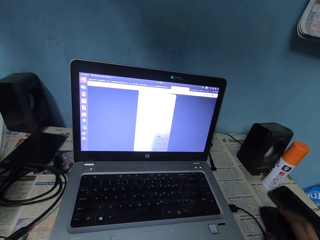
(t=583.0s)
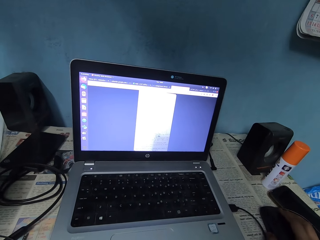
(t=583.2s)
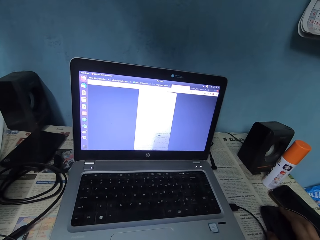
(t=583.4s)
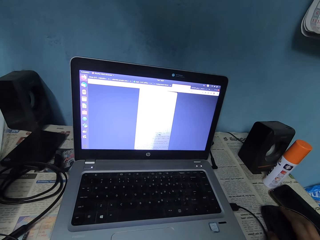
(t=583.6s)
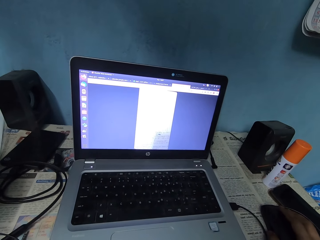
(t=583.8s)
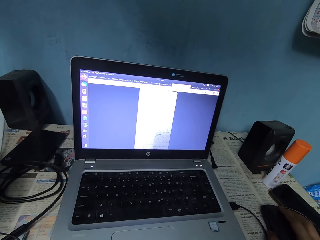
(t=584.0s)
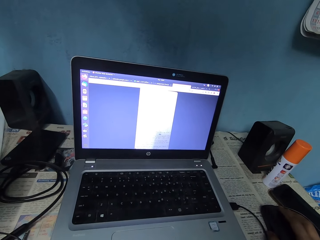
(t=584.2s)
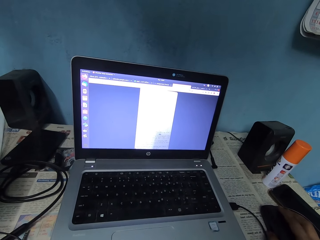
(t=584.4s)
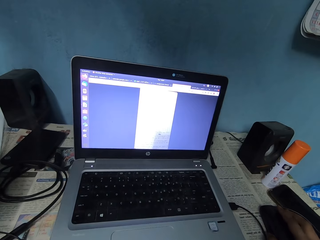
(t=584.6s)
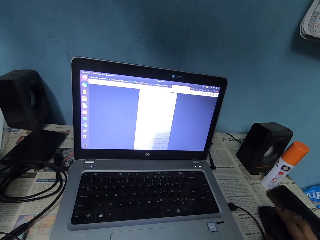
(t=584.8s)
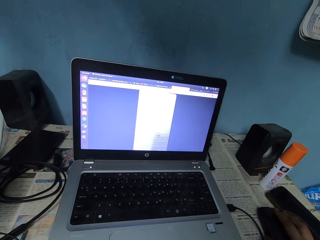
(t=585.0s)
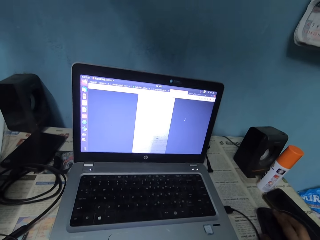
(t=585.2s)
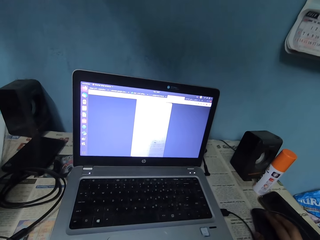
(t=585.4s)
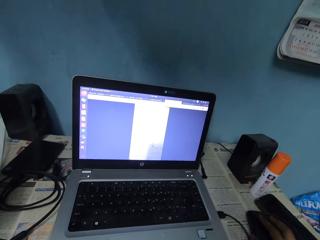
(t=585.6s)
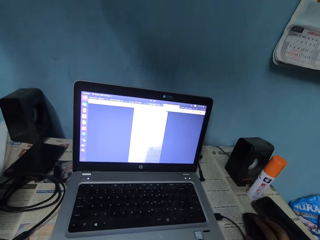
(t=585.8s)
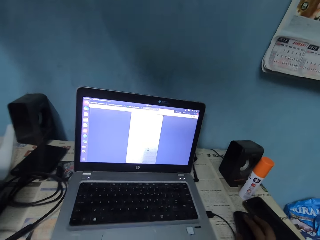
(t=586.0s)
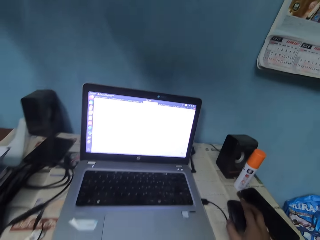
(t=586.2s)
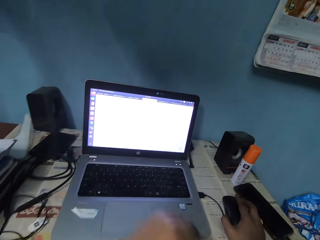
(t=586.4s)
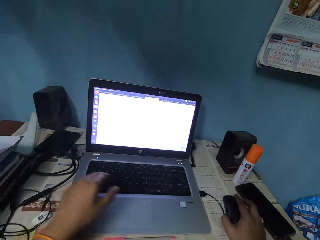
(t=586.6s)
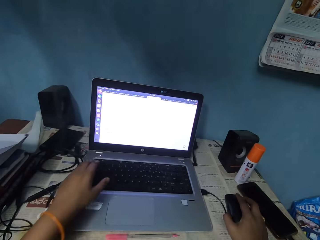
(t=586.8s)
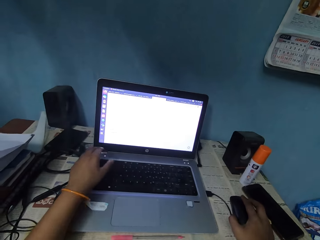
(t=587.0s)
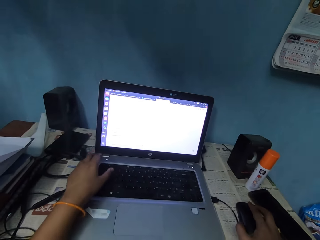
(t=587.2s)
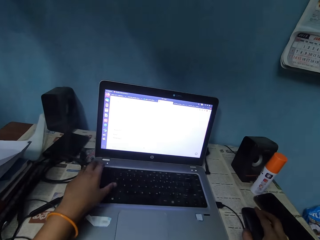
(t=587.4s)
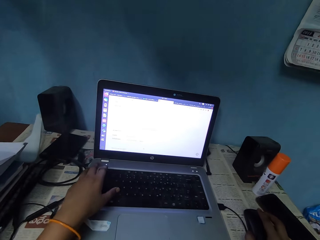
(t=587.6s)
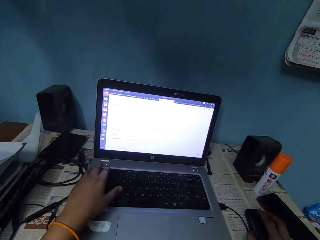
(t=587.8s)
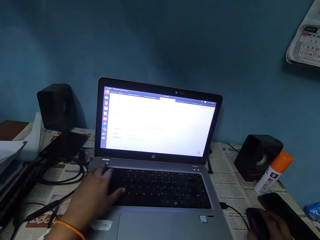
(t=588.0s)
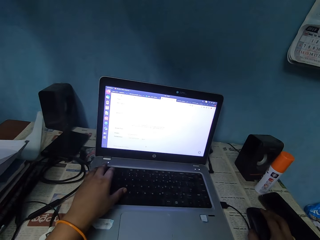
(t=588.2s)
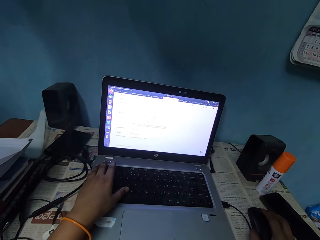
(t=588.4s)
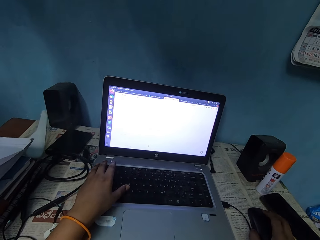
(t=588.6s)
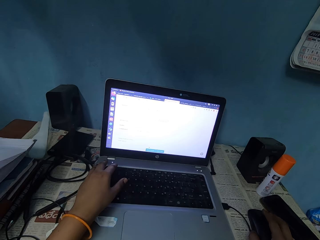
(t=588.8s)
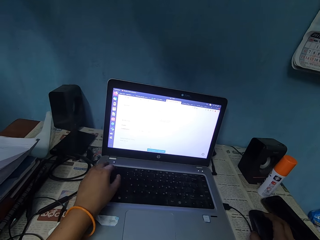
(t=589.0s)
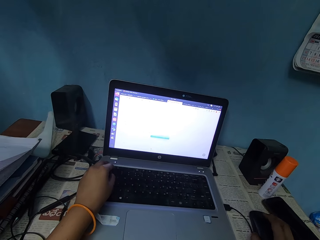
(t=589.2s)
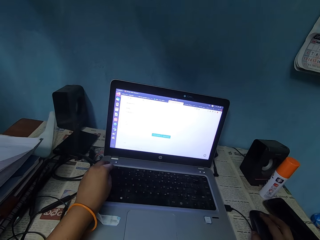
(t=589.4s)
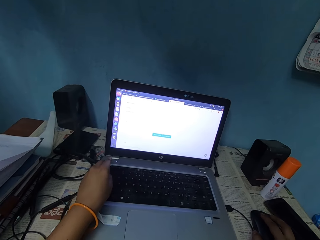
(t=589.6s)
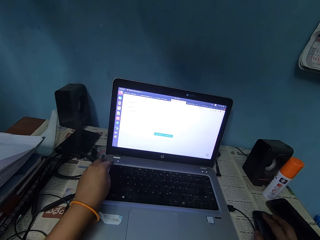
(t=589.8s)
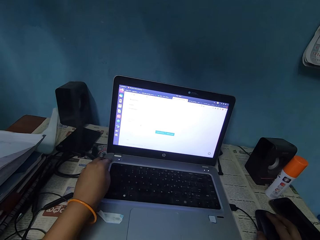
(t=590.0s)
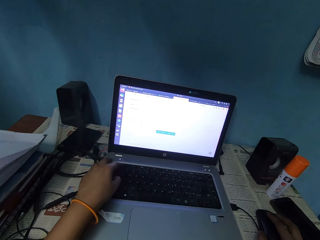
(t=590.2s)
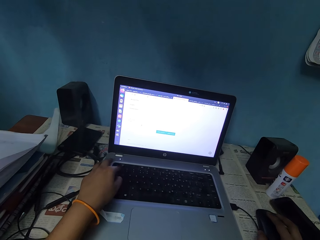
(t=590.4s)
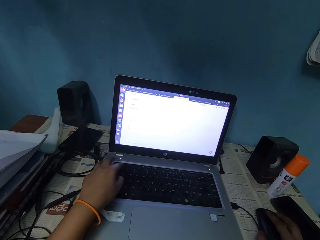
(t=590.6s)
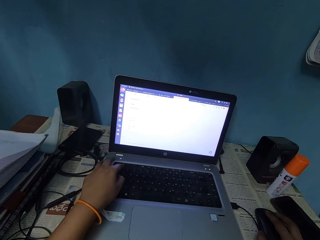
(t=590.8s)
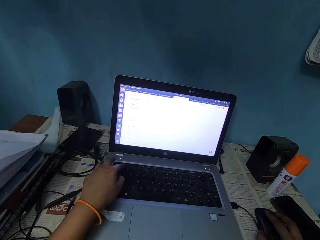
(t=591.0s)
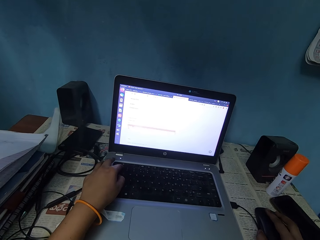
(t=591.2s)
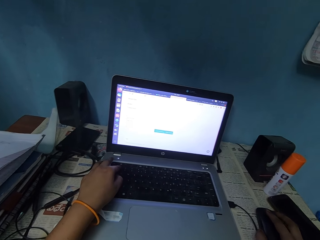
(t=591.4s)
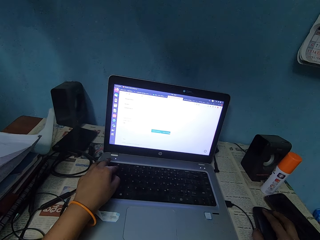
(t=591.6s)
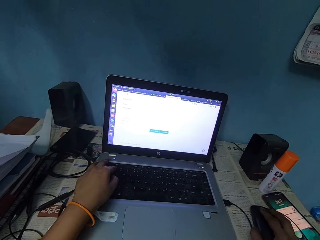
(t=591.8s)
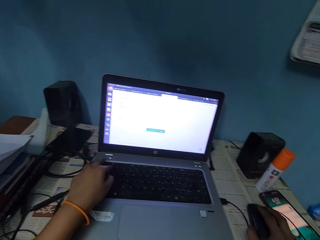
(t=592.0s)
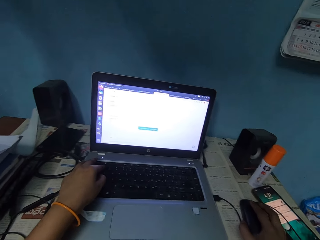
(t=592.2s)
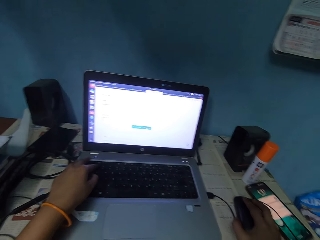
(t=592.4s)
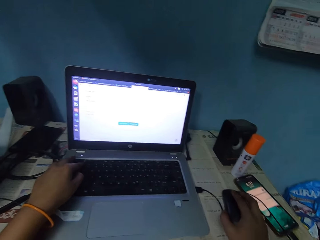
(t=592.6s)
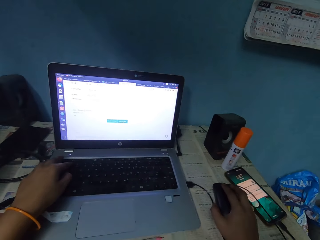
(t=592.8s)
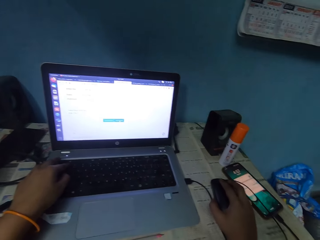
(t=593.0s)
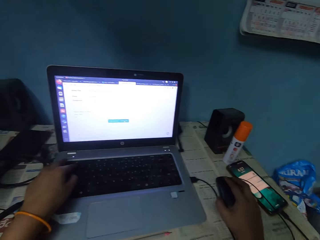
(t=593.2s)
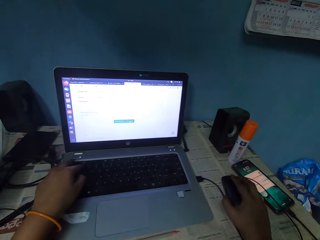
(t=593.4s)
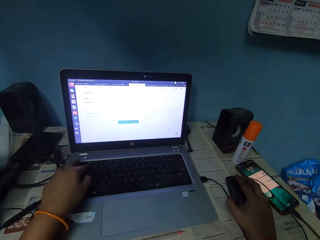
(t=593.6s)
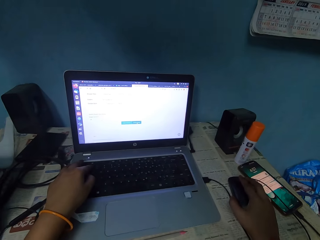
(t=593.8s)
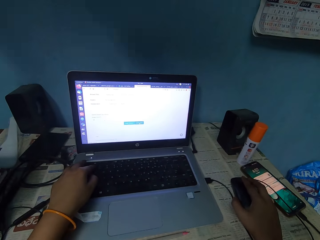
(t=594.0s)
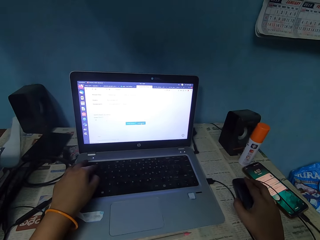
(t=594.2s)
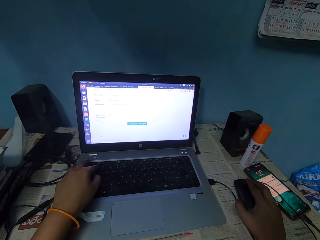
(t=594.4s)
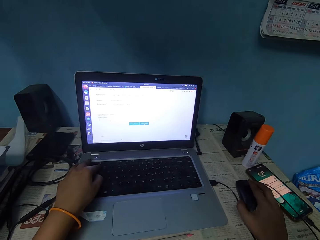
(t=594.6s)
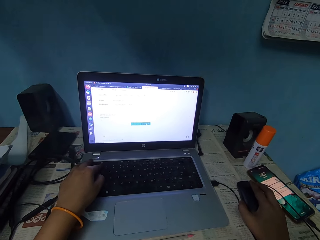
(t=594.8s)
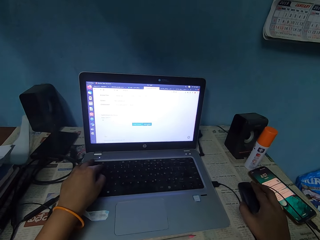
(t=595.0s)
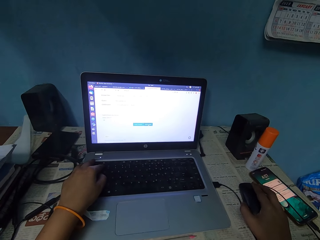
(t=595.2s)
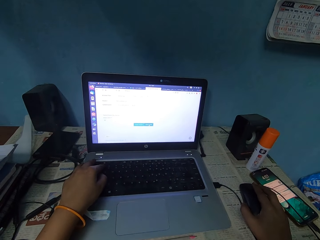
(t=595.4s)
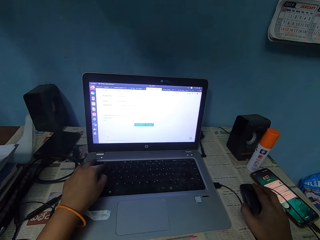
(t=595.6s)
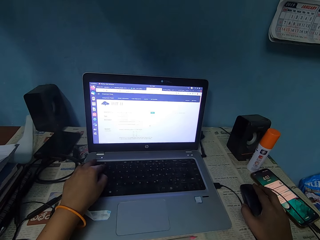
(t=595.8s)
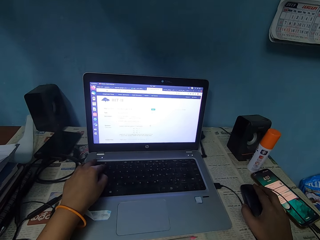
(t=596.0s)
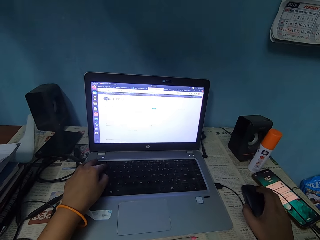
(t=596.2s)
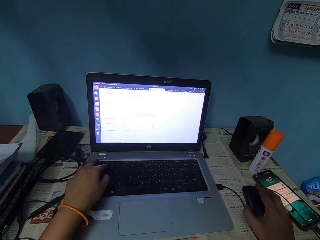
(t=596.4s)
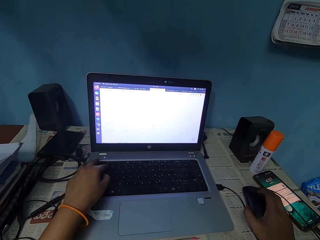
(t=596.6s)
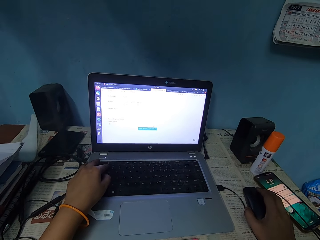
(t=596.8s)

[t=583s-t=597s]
The camera wearer scrolls the mouse pad with his right hand. He keys the keyboard with his left hand. He scrolls the mouse pad with his right hand.

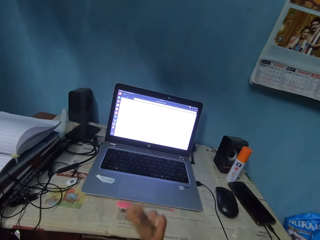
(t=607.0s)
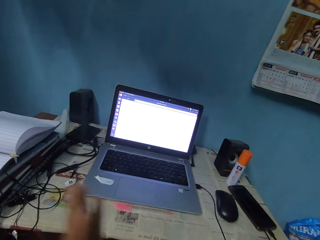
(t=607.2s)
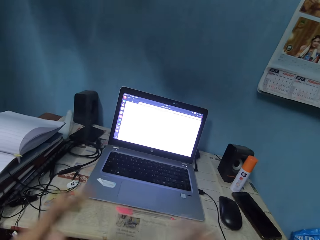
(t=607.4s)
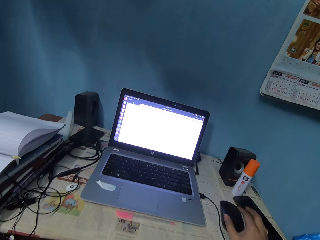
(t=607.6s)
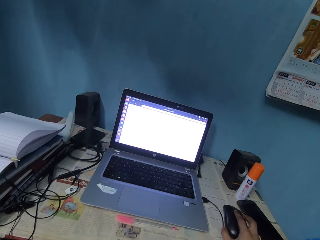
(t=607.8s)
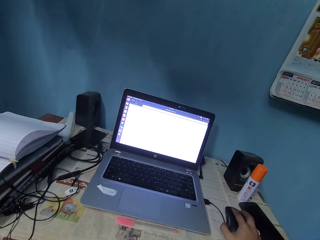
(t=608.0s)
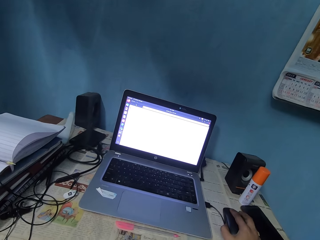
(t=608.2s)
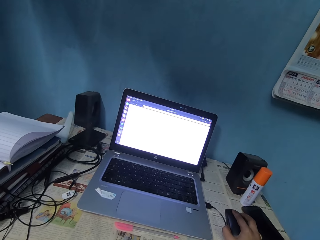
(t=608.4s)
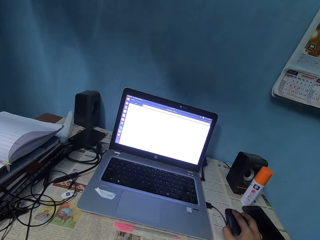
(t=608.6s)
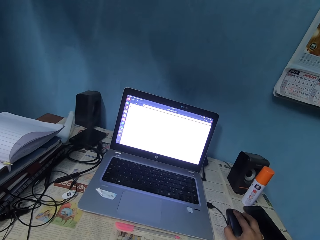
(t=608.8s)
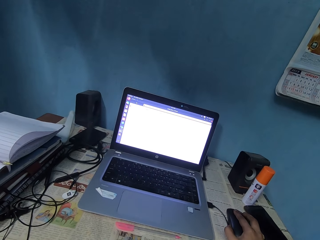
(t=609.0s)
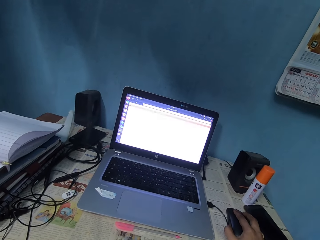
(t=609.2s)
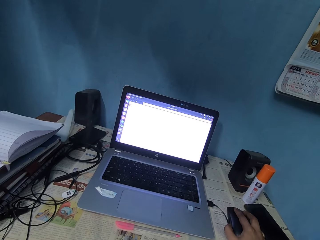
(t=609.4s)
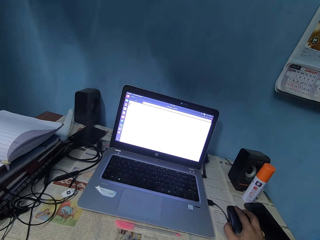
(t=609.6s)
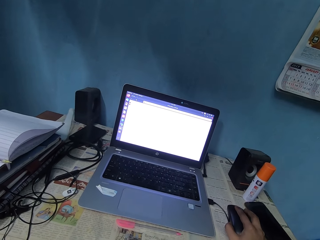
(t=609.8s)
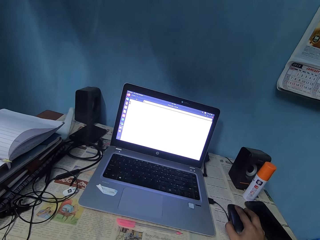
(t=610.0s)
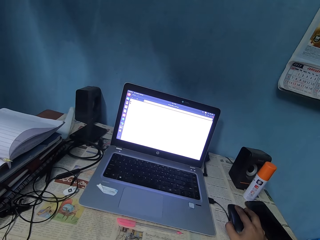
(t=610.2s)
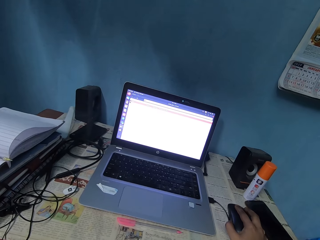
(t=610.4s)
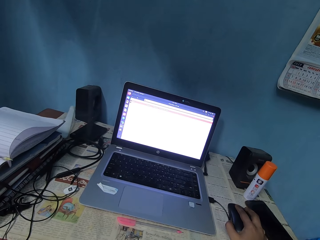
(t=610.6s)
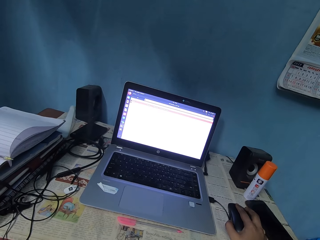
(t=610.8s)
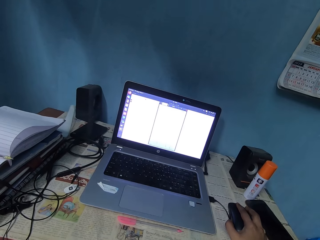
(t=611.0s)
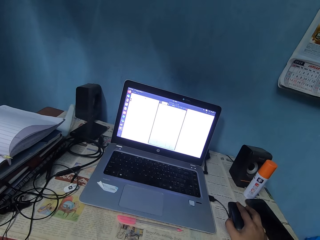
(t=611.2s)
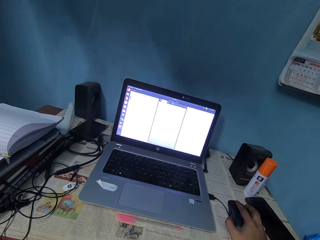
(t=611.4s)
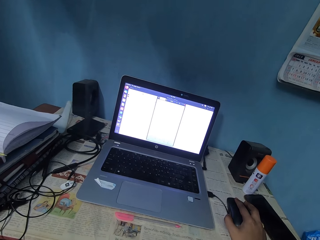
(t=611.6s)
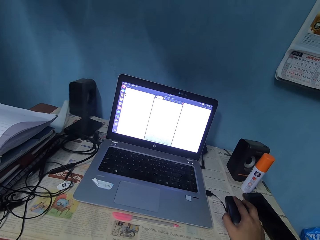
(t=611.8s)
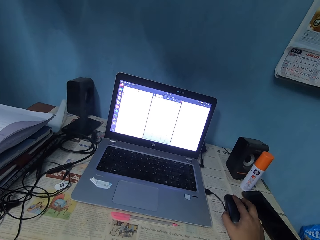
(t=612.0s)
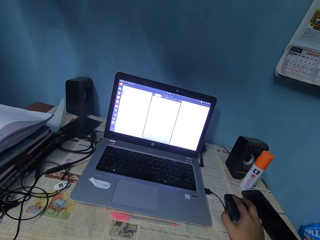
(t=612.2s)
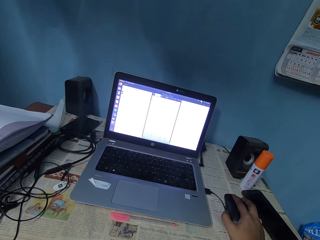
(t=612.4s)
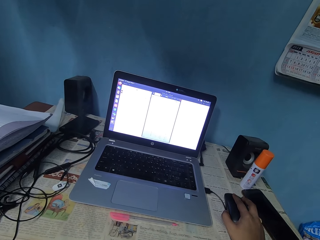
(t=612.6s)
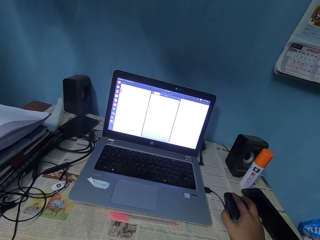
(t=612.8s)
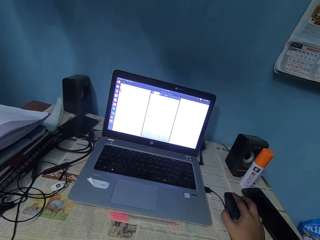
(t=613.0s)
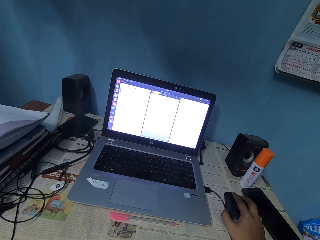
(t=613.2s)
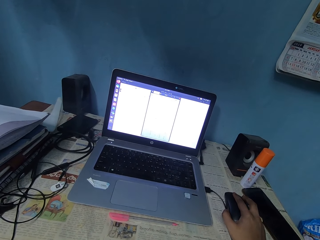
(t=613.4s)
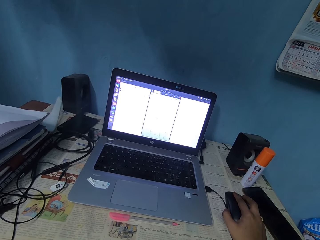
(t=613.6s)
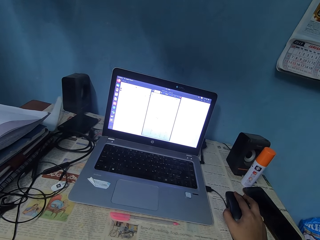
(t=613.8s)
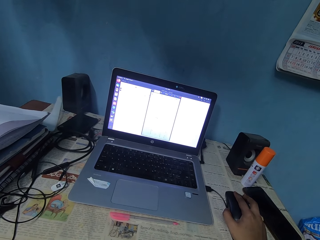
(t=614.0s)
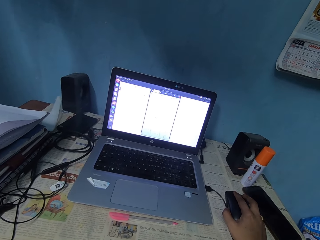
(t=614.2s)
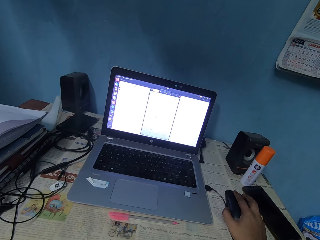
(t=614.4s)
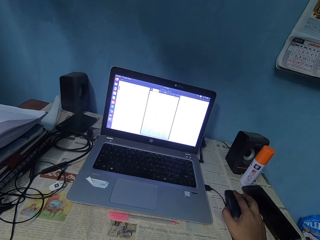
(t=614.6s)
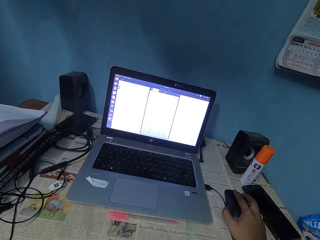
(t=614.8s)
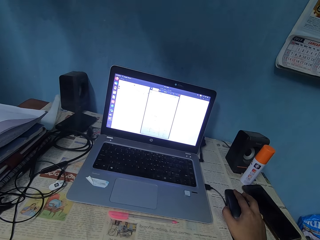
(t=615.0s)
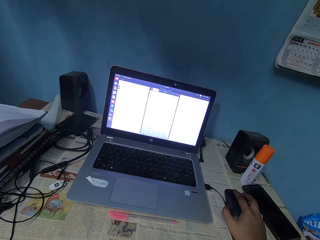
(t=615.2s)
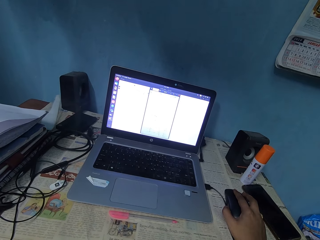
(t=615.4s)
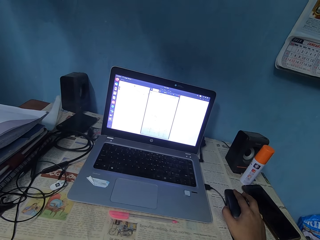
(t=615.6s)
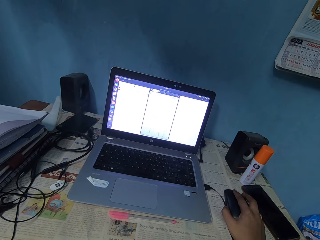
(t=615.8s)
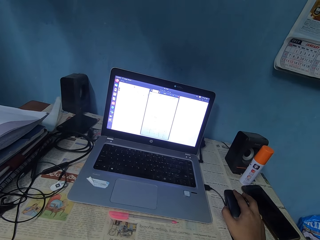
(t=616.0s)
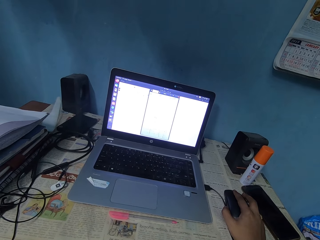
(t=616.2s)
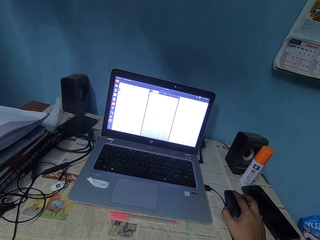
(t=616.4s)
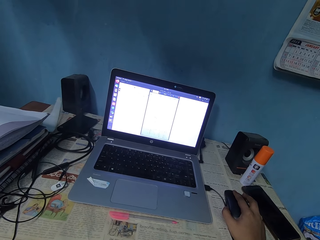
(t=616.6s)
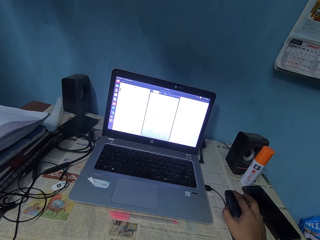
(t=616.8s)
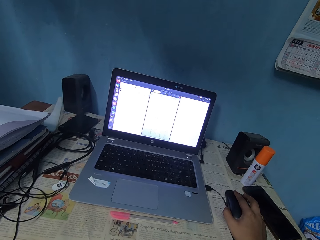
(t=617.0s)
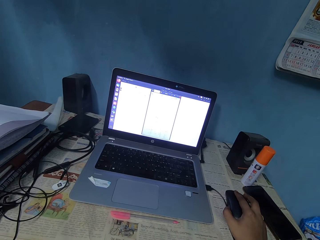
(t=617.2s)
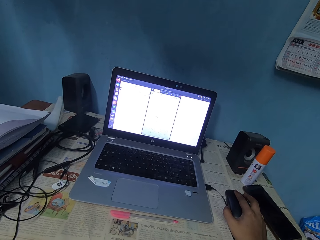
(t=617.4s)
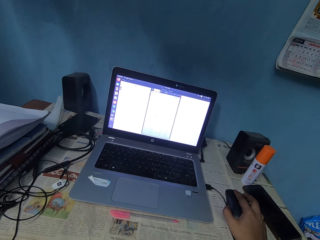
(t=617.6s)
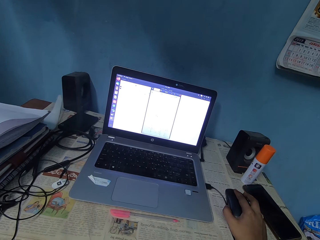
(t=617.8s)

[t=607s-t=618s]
The camera wearer rubs both his hands. He scrolls the mouse pad with his right hand.
